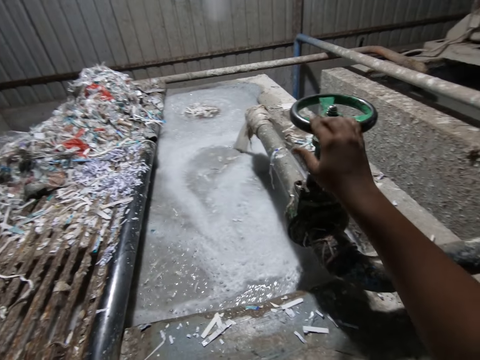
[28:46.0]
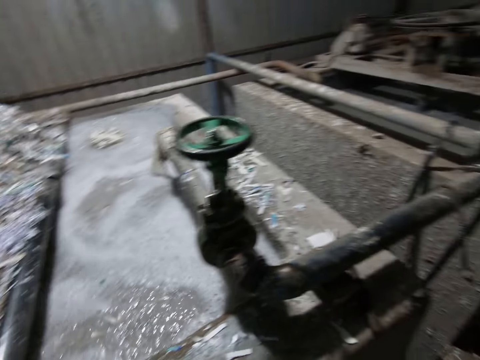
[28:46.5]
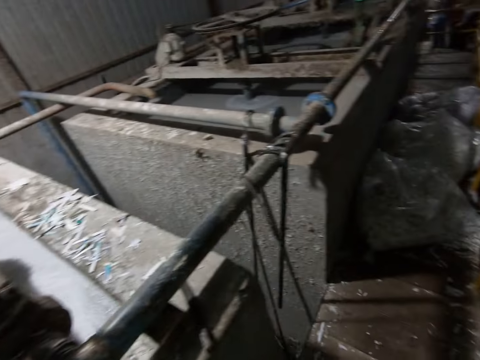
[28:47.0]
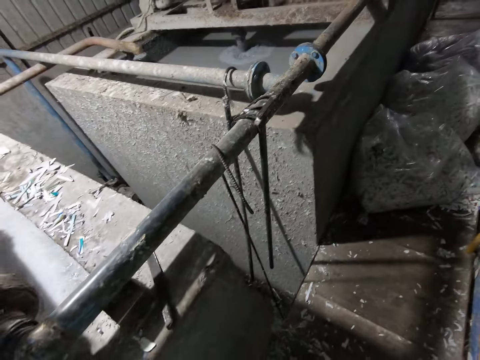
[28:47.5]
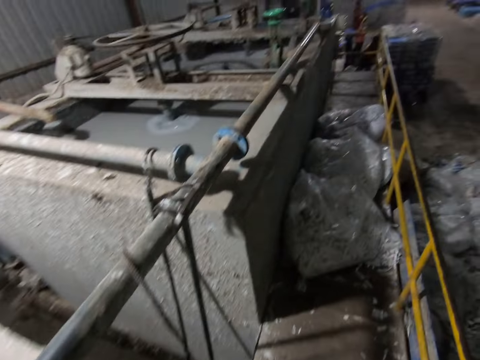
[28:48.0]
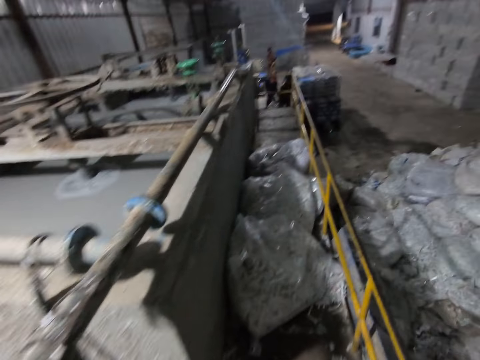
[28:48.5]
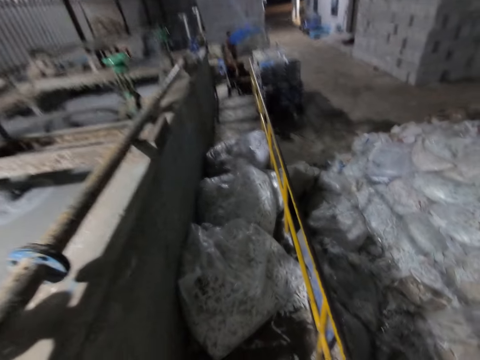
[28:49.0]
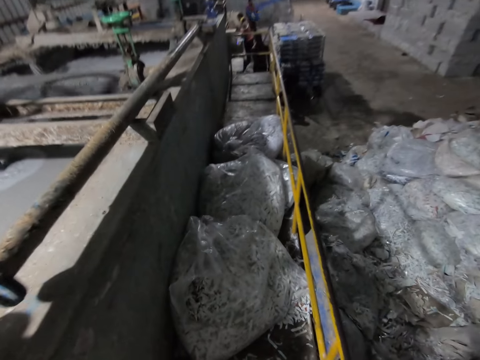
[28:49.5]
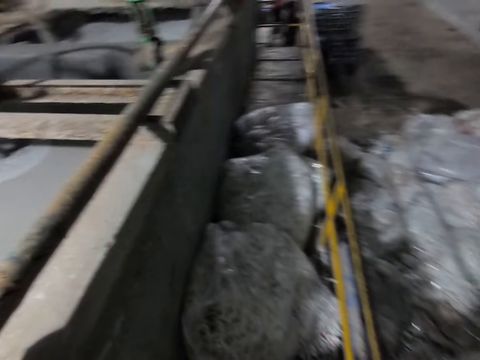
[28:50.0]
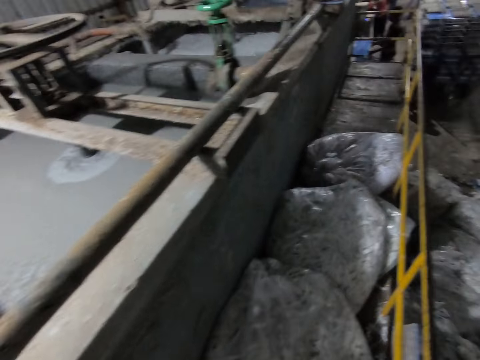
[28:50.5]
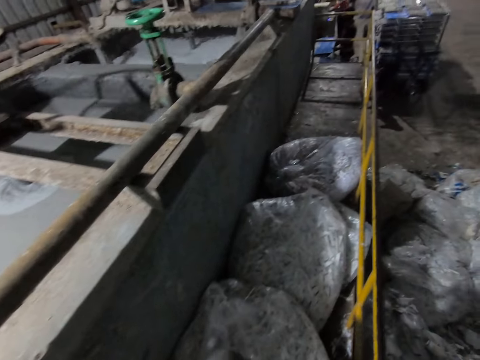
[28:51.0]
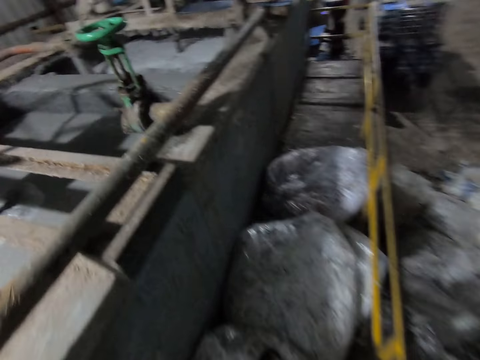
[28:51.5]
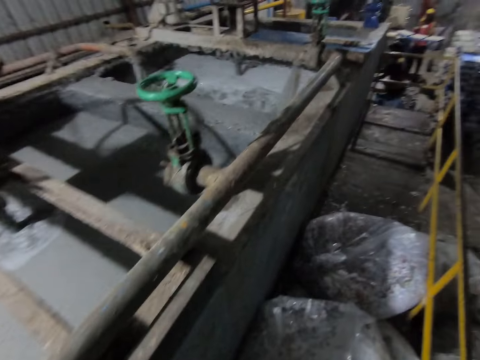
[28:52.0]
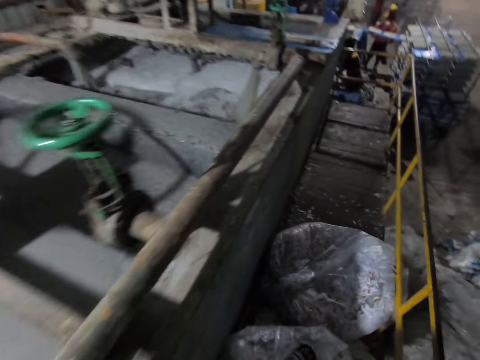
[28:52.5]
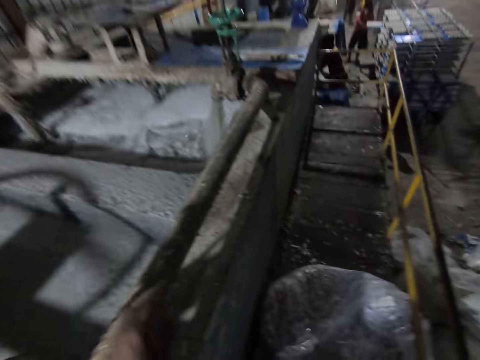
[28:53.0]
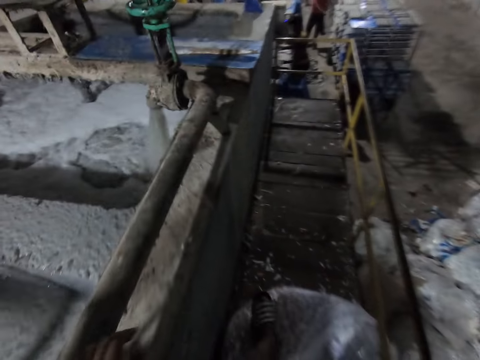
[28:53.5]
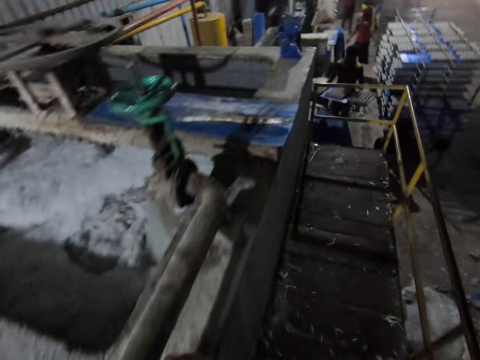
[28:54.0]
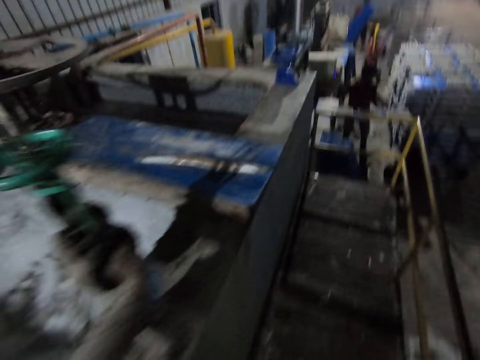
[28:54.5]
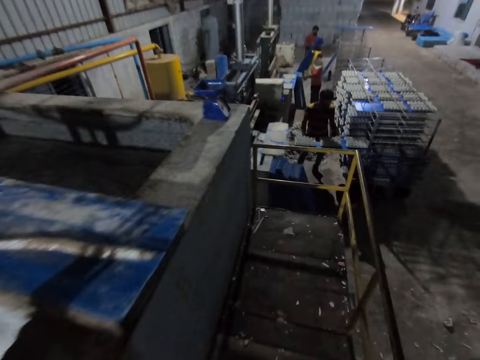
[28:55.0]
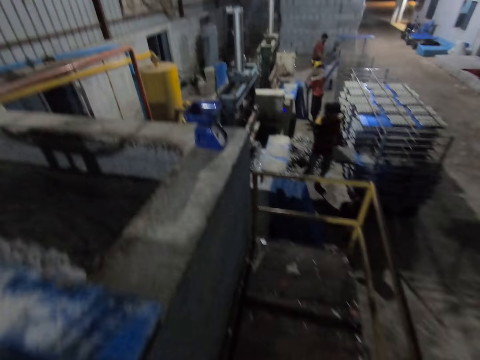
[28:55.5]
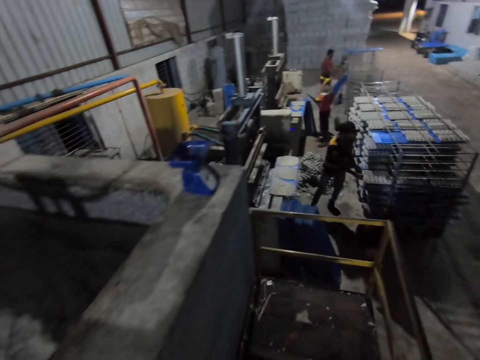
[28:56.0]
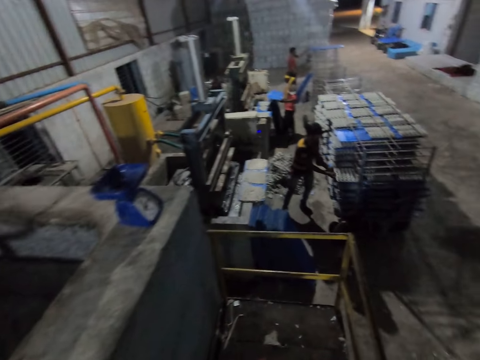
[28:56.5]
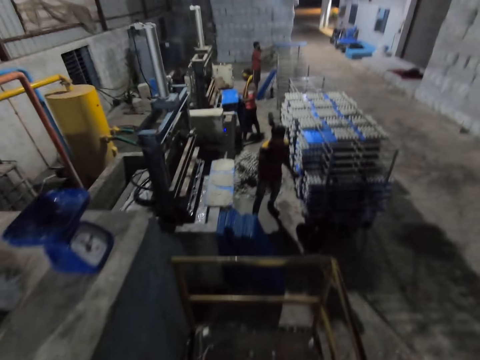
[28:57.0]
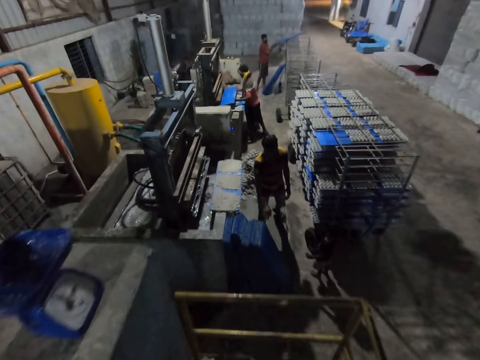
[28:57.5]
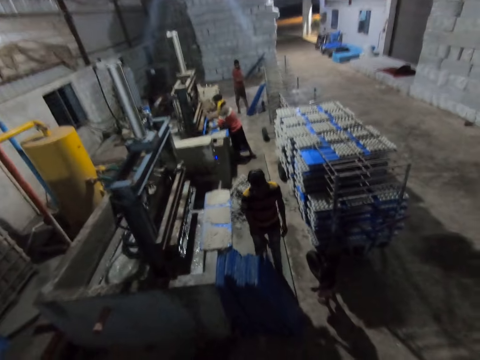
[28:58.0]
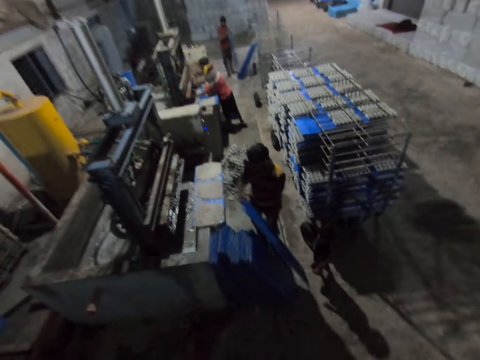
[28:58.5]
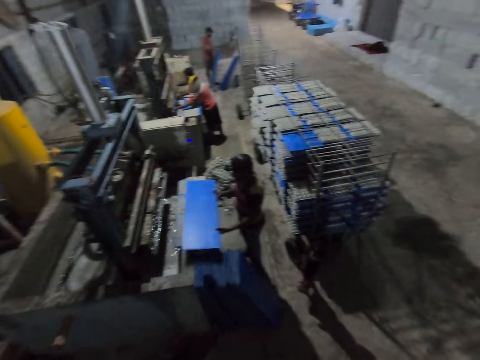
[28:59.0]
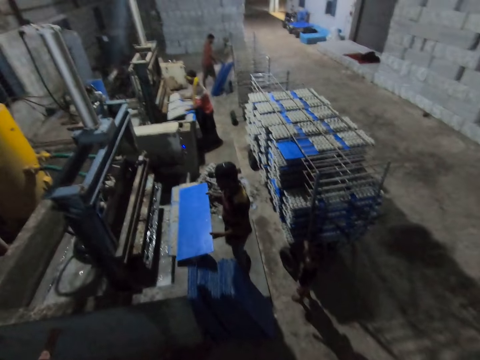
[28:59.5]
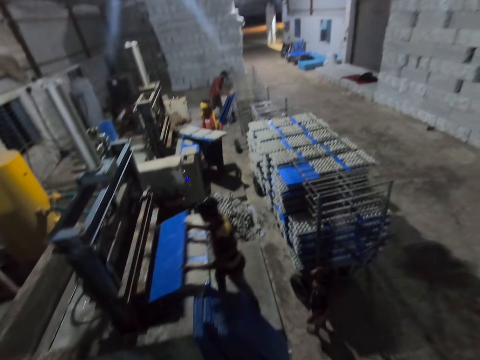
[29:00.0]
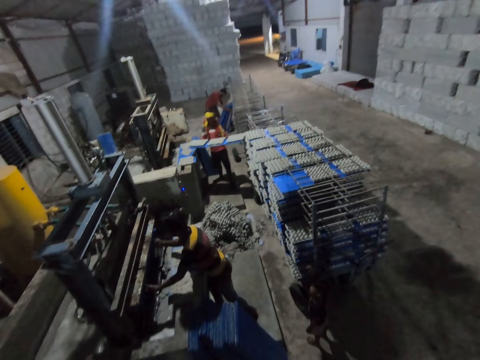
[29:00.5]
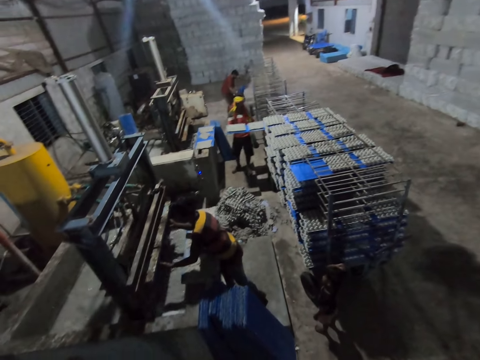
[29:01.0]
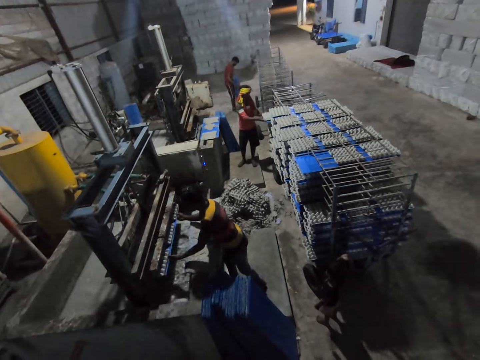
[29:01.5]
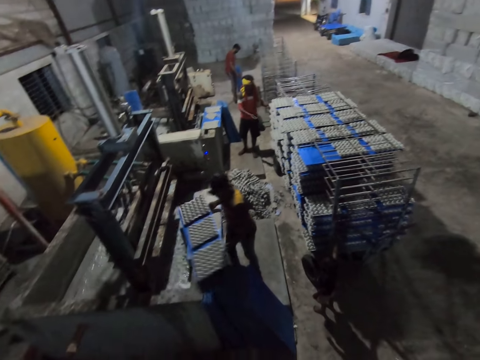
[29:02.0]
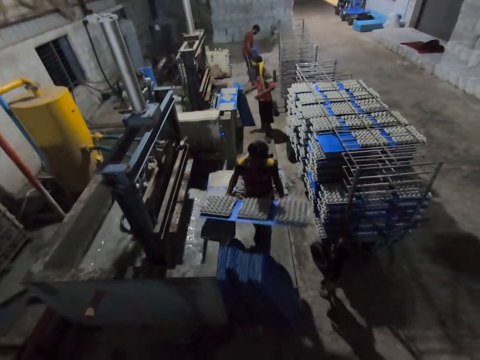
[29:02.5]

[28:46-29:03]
The camera wearer walks around. A man puts the board with the egg crate in the shelf with both hands. Another man puts the board into the egg crate making machine with both hands. The first man picks a board from the ground with his right hand and puts the board into the egg crate making machine with both hands. A third man carries boards with both hands. The second man puts the board with the egg crate in the shelf with both hands.

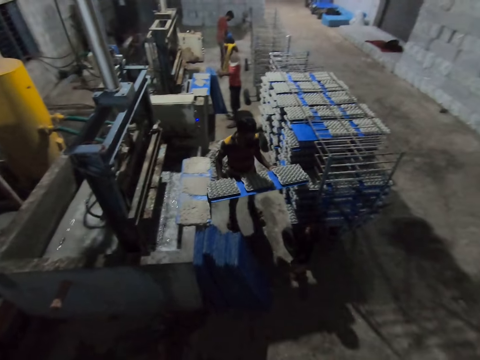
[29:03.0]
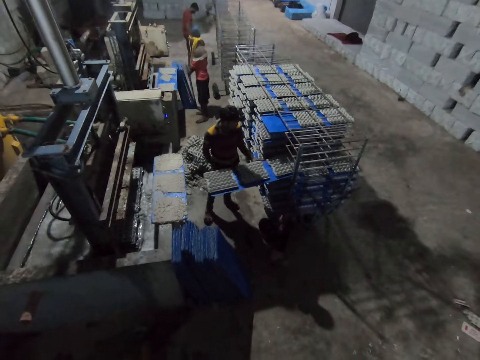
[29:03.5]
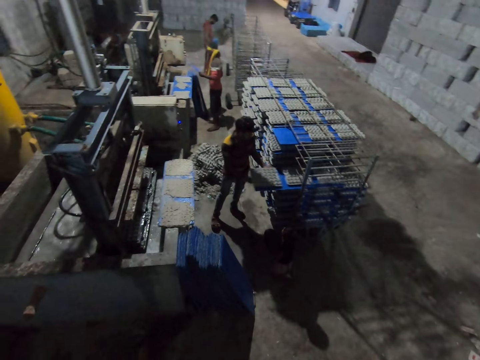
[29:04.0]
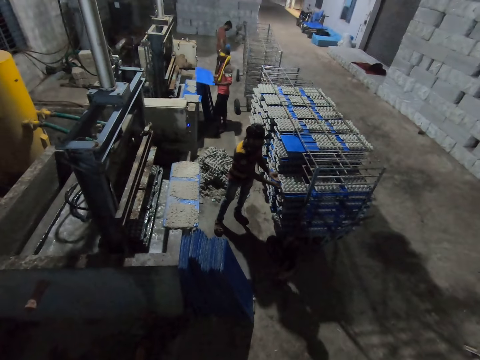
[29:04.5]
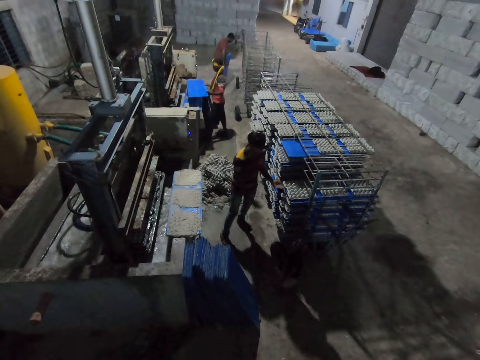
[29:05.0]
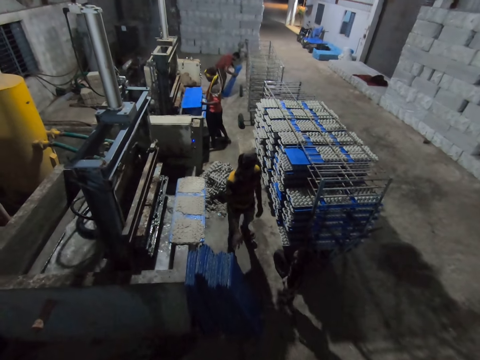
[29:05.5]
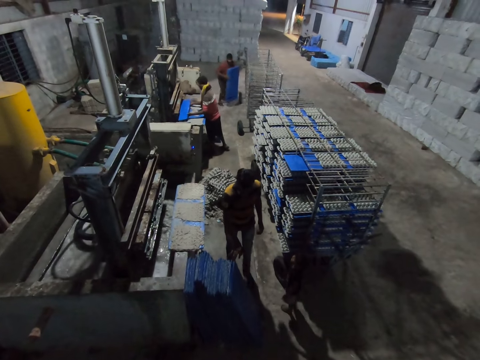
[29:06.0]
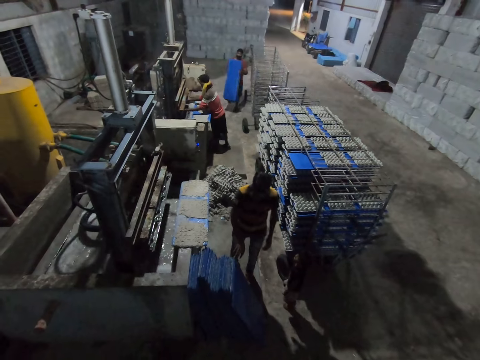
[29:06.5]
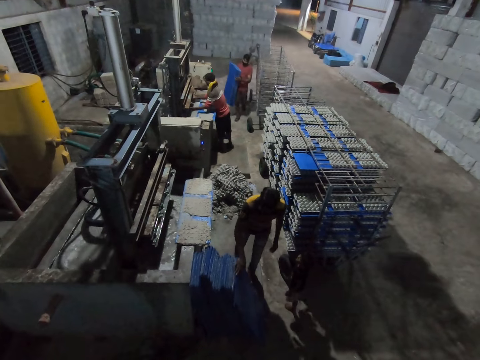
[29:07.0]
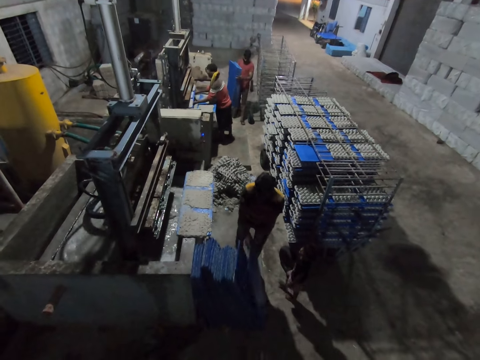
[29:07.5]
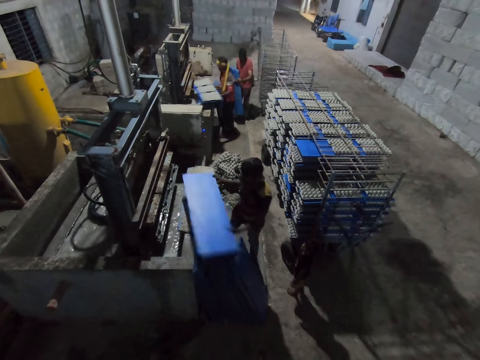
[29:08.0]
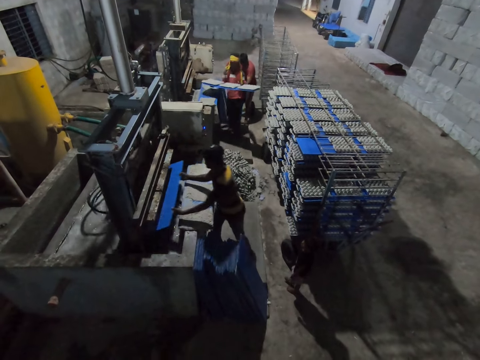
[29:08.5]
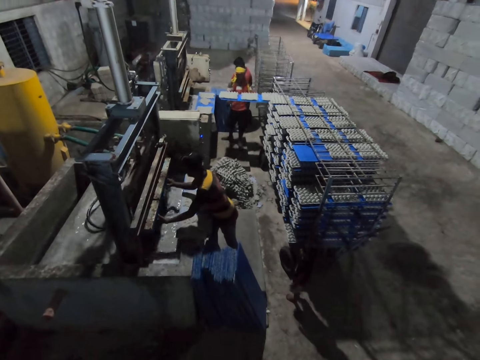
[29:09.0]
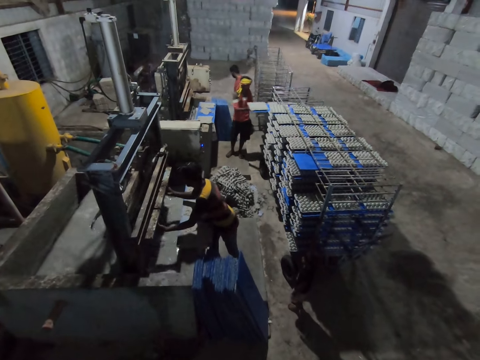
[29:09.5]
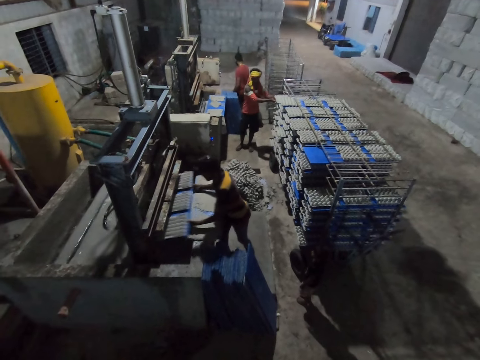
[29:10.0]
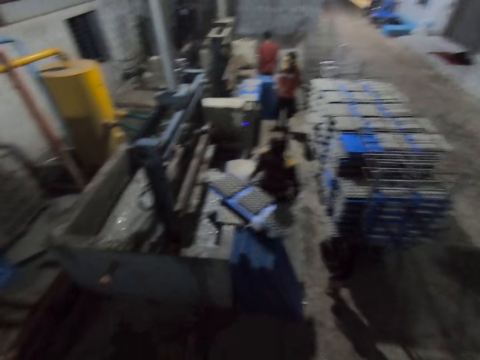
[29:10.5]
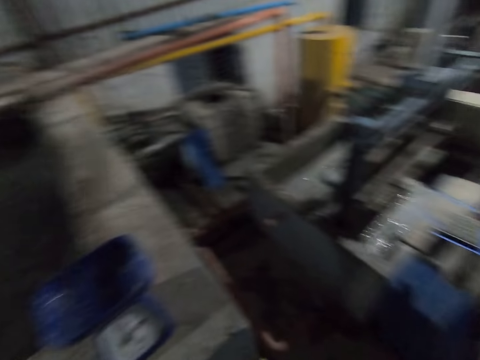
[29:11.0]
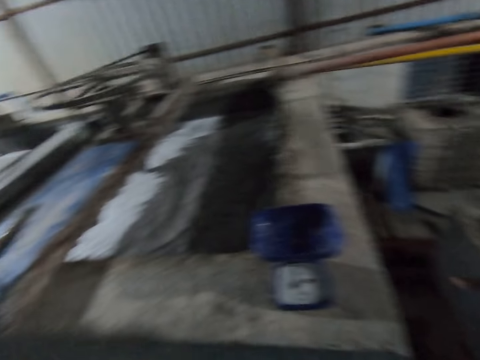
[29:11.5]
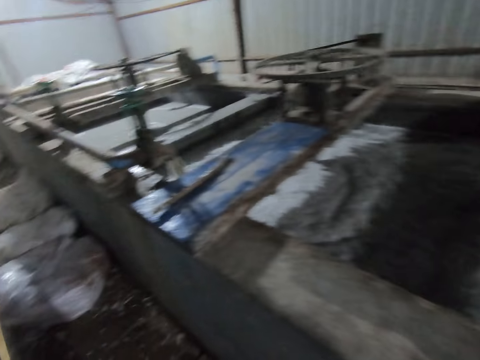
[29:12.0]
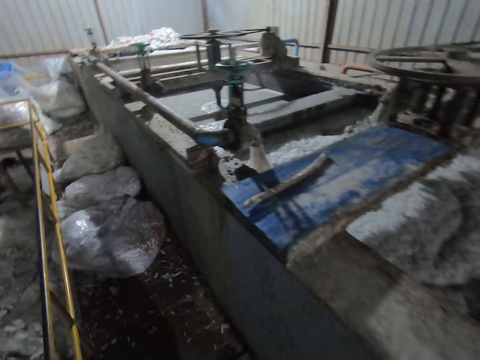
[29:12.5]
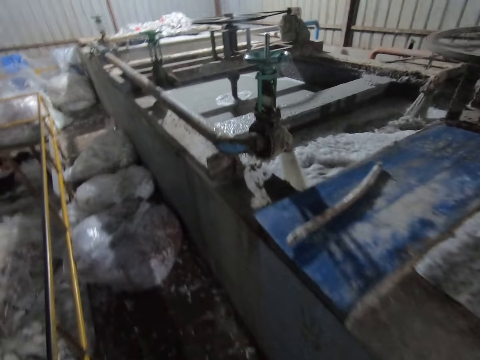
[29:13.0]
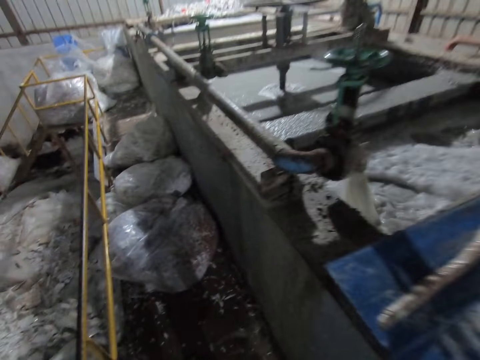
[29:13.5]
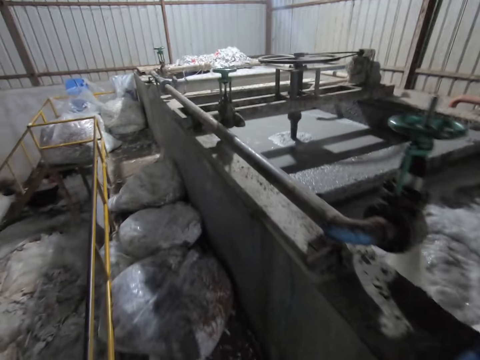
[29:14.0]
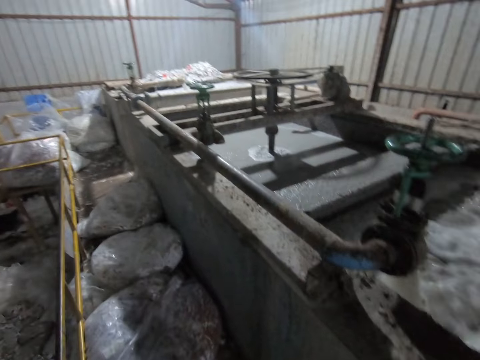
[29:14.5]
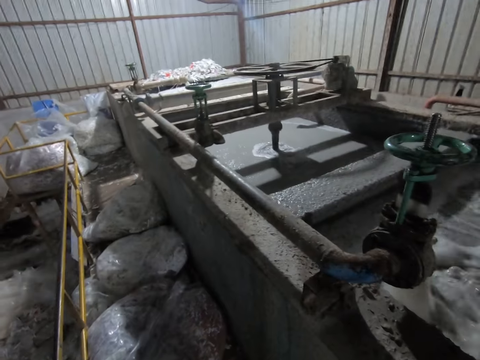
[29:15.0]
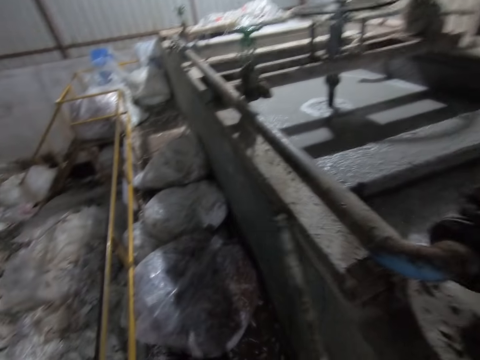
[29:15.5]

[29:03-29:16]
A man puts the board with the egg crate in the shelf with both hands, picks a board from the ground with his right hand, and puts the board into the egg crate making machine with both hands. Another man picks a board from the ground with his right hand. The camera wearer looks down. The other man puts the board into the egg crate making machine with both hands. The first man puts the board with the egg crate in the shelf with both hands.
